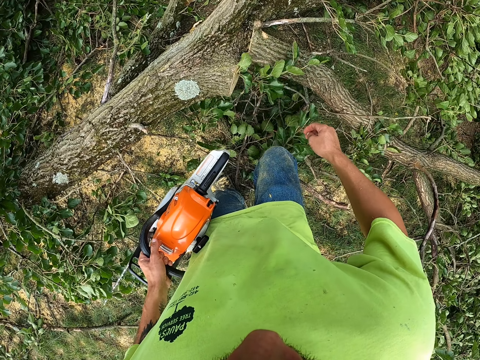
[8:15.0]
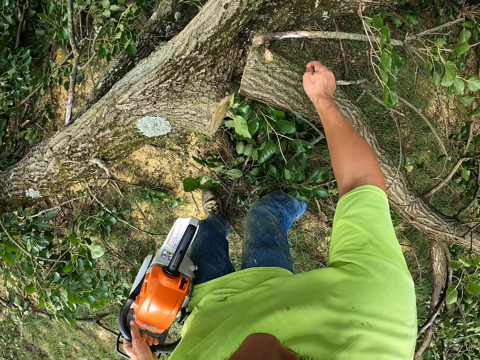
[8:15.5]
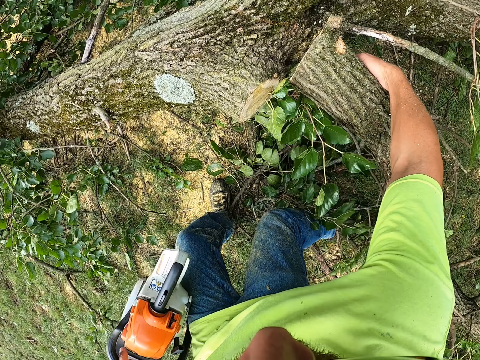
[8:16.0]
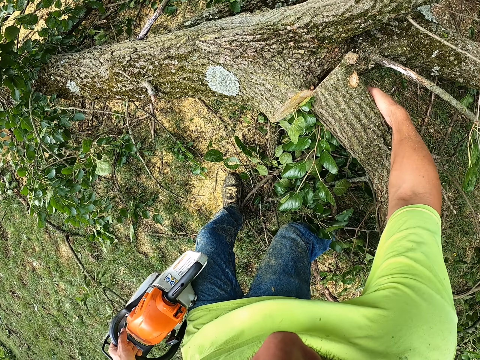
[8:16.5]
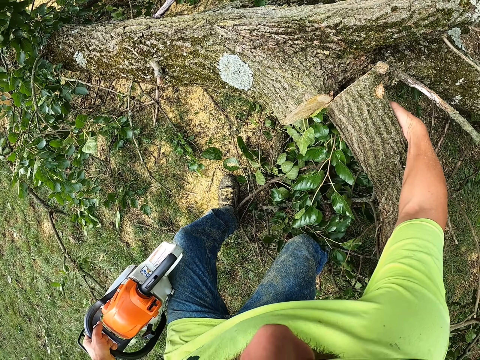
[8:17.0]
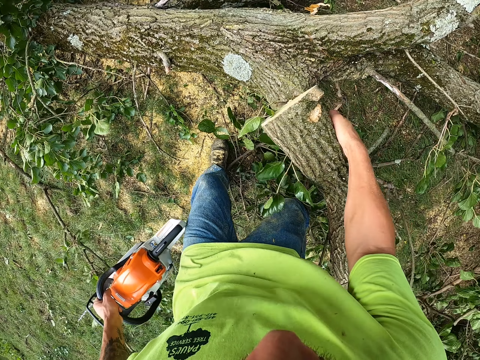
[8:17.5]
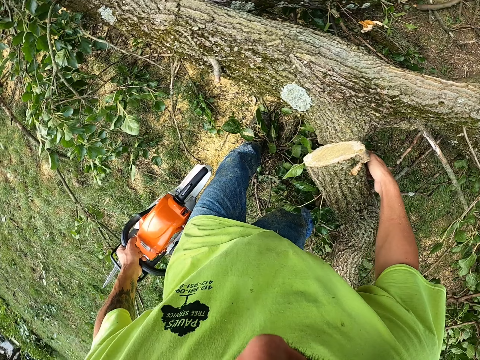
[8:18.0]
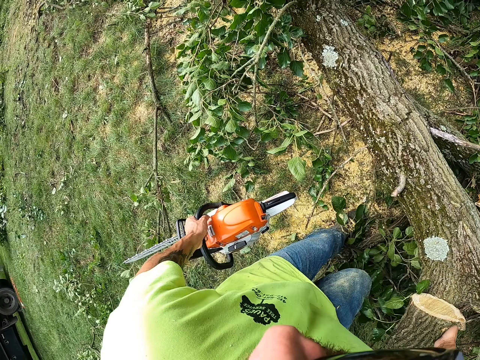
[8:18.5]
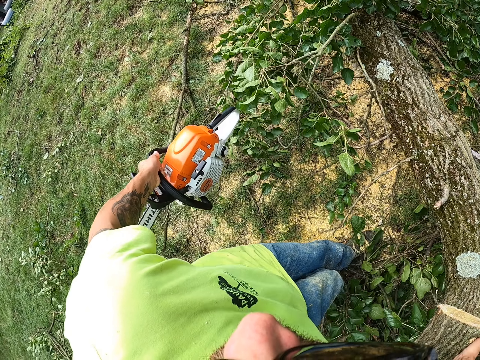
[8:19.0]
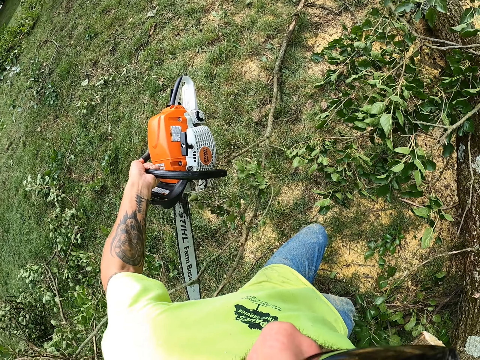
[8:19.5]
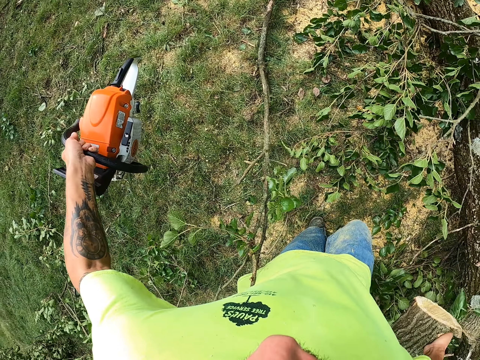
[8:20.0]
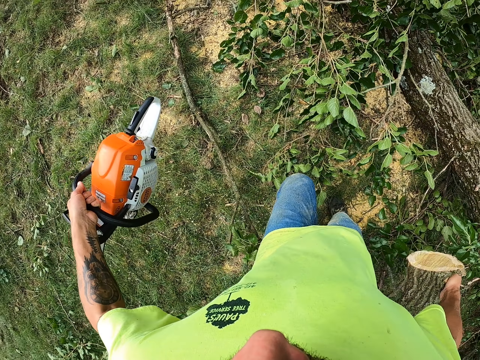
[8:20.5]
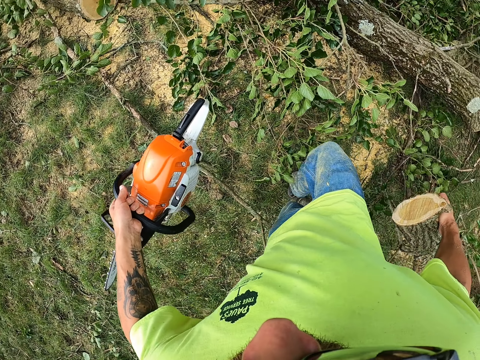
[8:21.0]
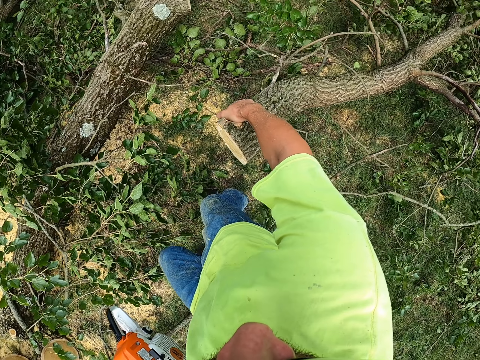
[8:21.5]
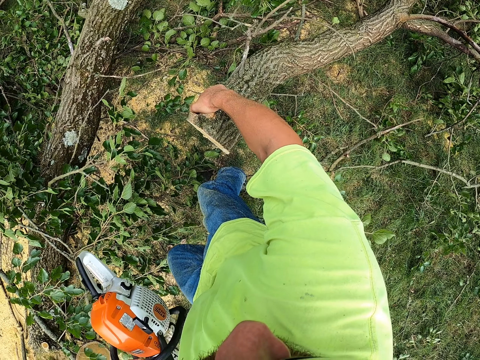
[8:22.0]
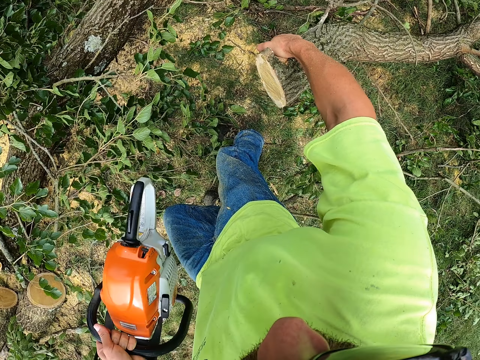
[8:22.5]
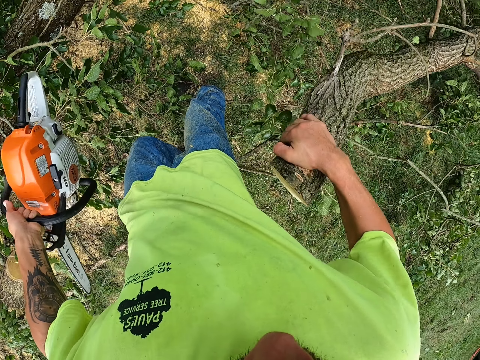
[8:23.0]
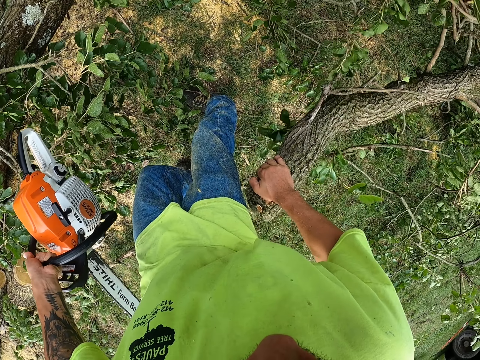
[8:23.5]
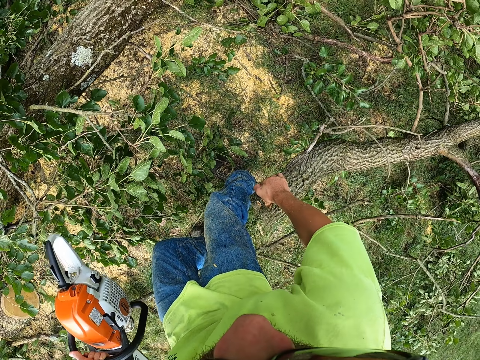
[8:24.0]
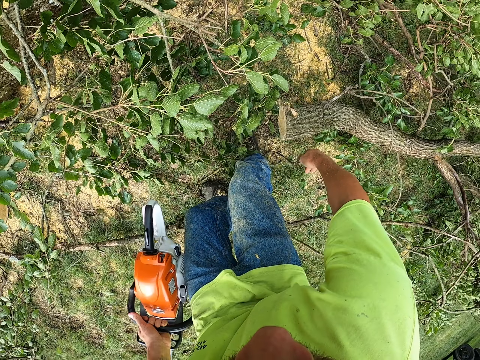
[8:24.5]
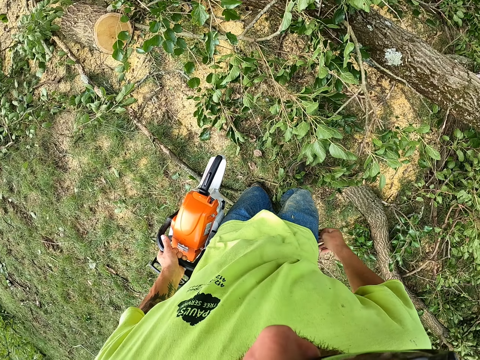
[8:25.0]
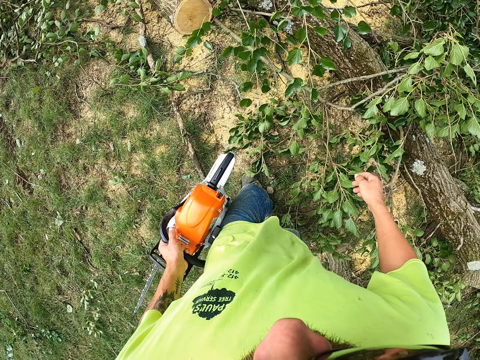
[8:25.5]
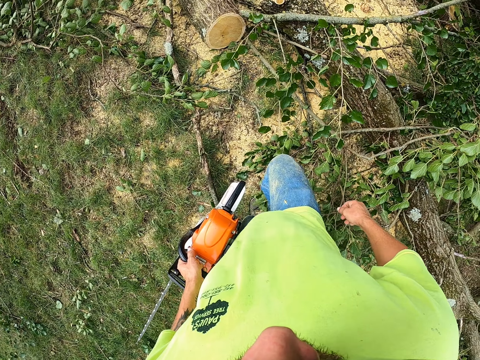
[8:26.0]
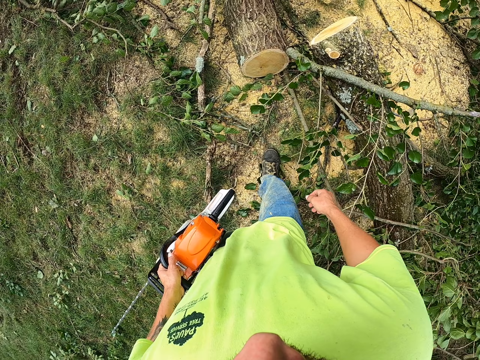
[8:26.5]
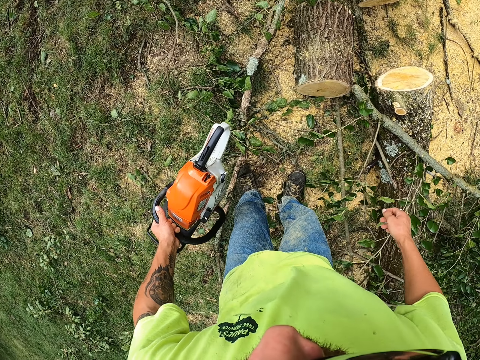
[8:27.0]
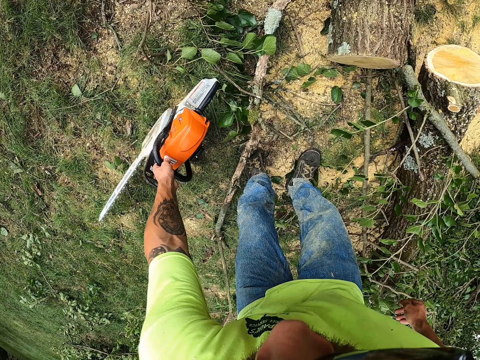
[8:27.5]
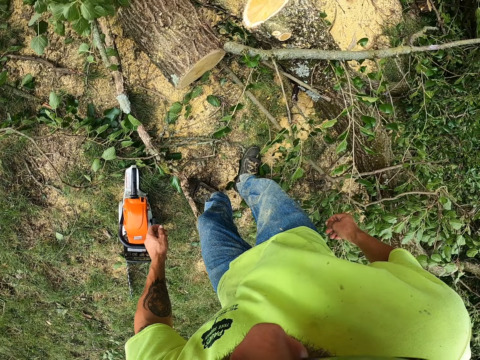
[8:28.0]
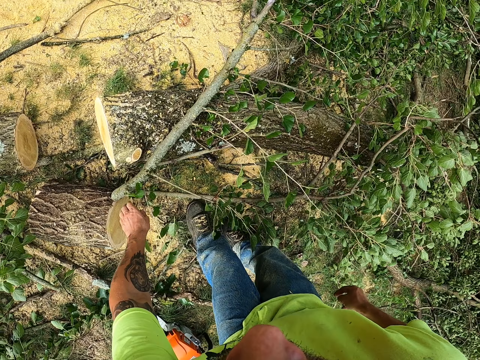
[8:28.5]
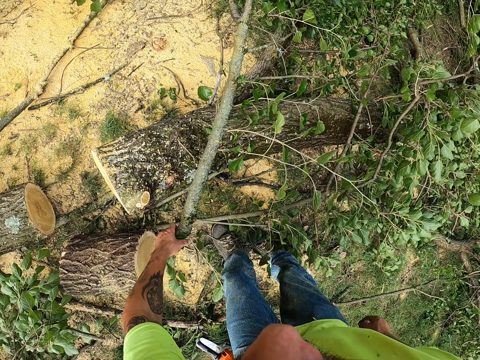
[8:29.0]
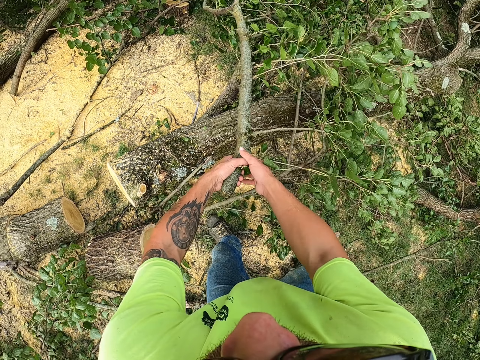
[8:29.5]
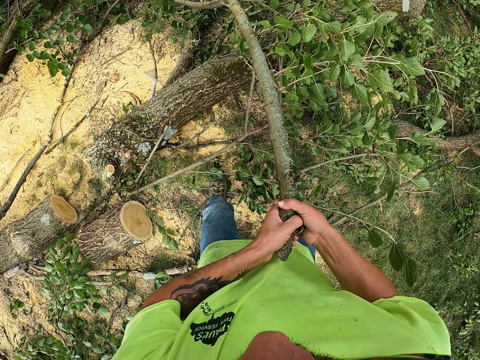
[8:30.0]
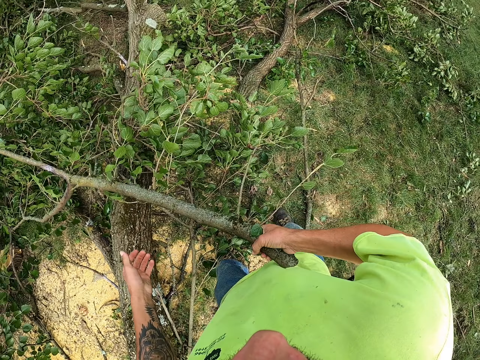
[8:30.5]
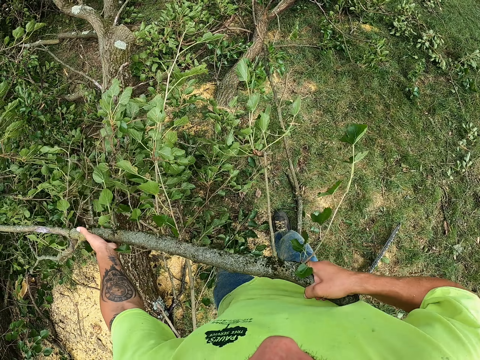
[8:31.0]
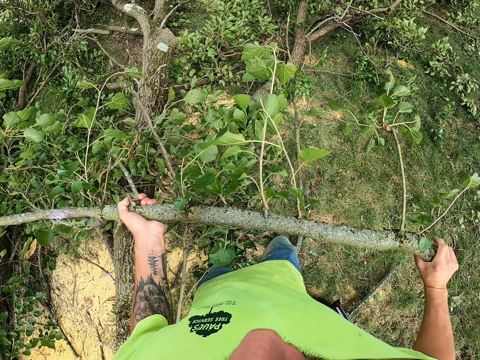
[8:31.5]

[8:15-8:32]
The camera wearer drags the tree branch from the floor with his right hand. He drops the tree branch on the floor with his right hand. He walks. He drops the chainsaw on the floor with his left hand. He pulls a tree branch from the floor with both hands.

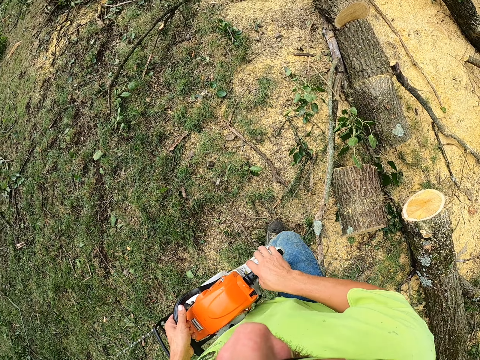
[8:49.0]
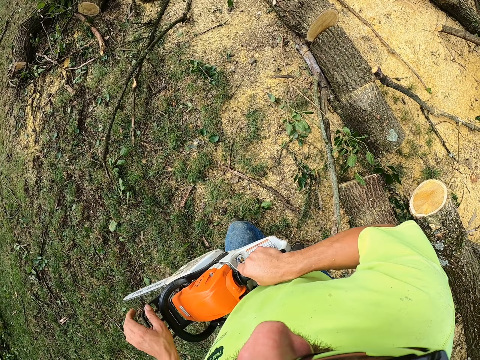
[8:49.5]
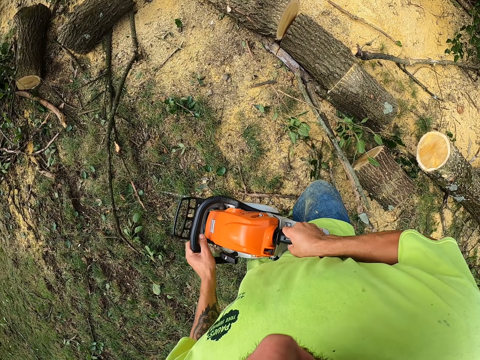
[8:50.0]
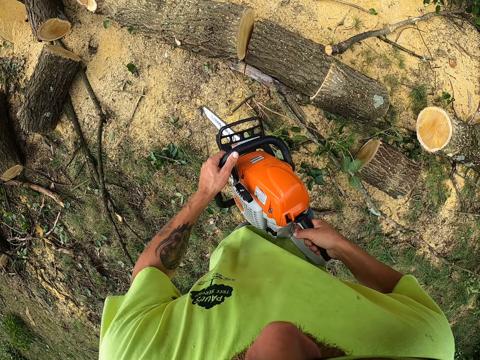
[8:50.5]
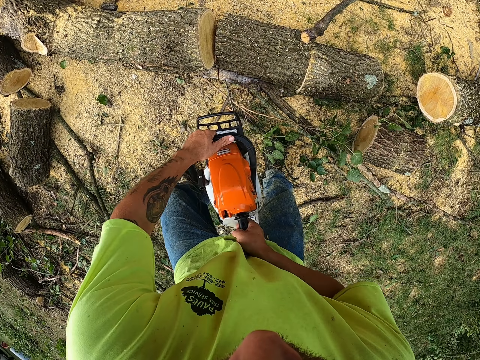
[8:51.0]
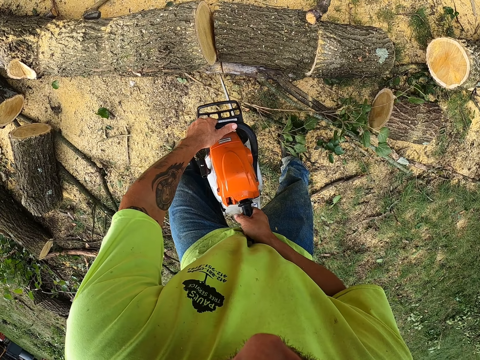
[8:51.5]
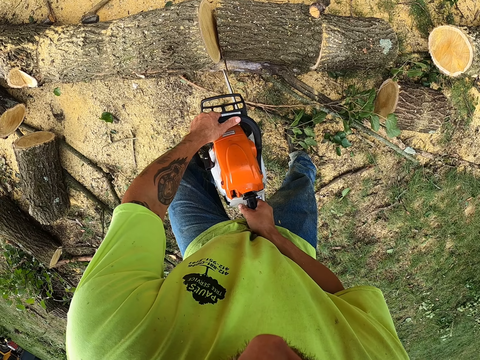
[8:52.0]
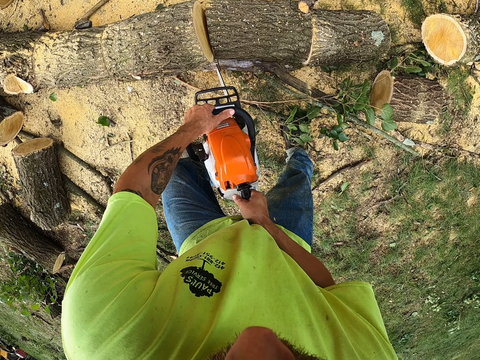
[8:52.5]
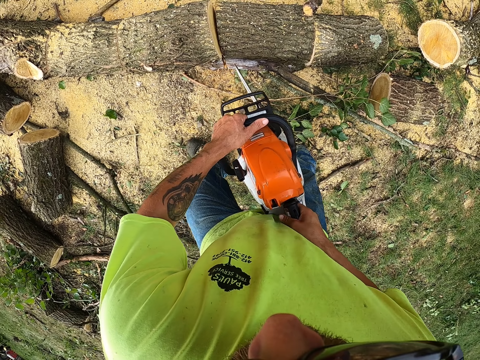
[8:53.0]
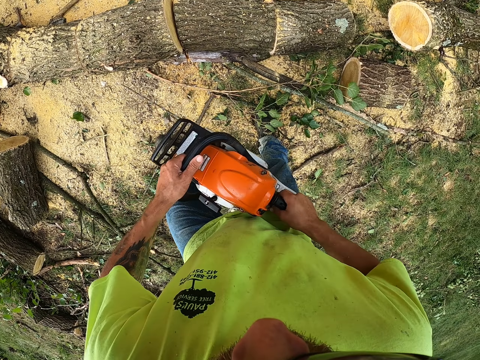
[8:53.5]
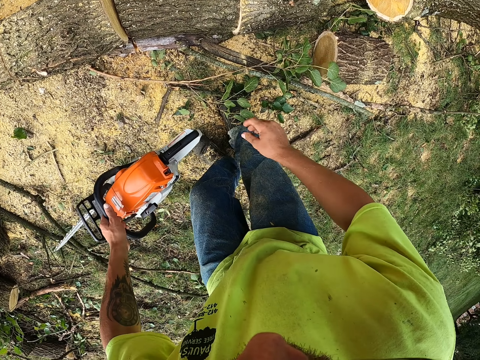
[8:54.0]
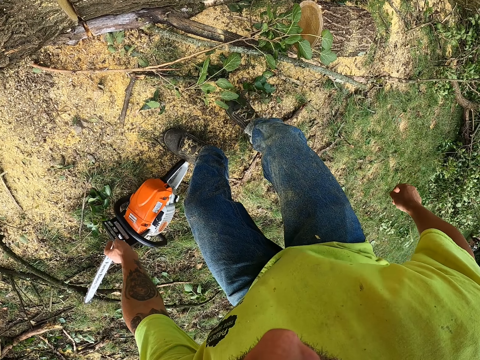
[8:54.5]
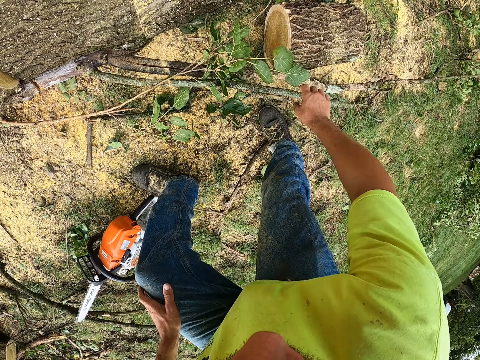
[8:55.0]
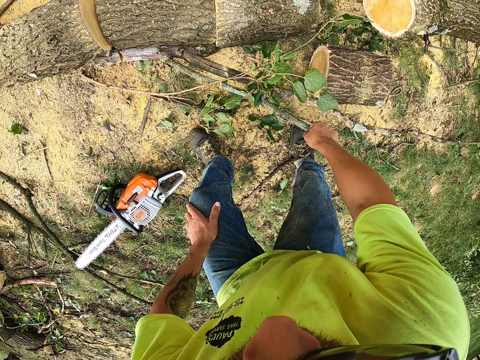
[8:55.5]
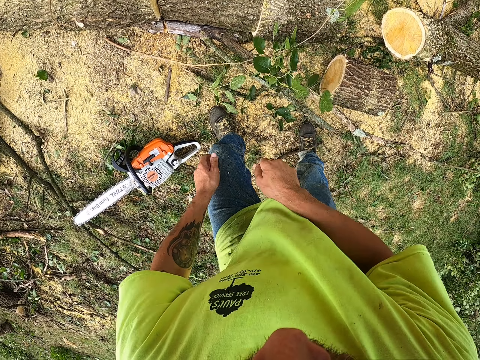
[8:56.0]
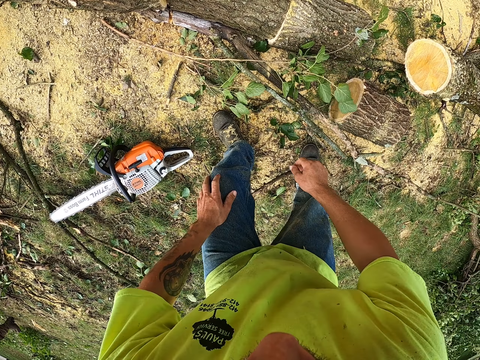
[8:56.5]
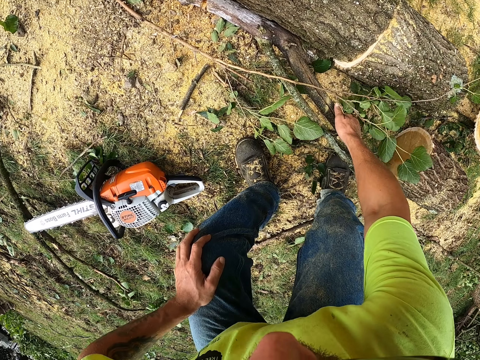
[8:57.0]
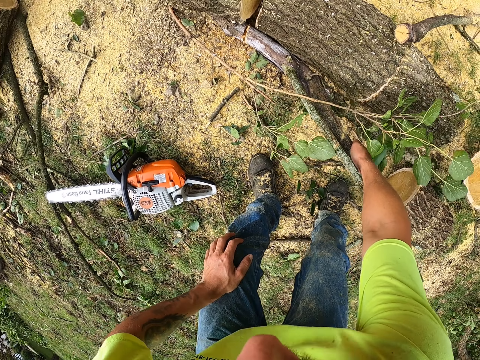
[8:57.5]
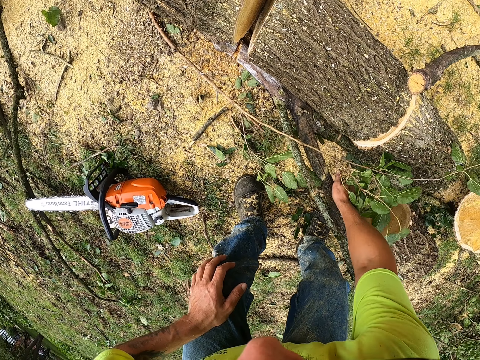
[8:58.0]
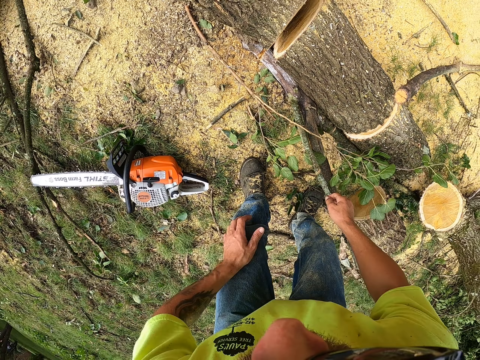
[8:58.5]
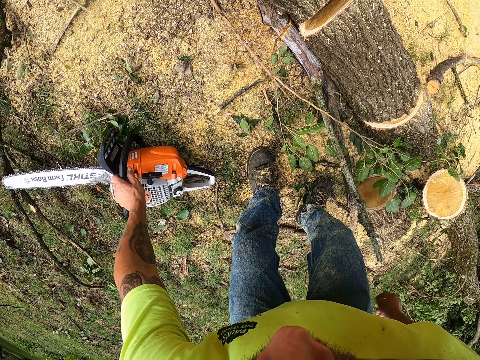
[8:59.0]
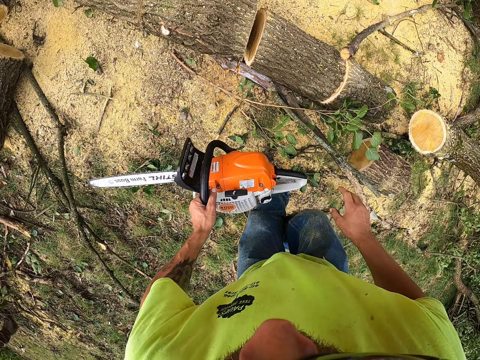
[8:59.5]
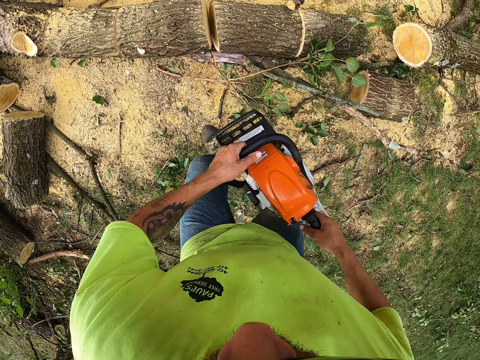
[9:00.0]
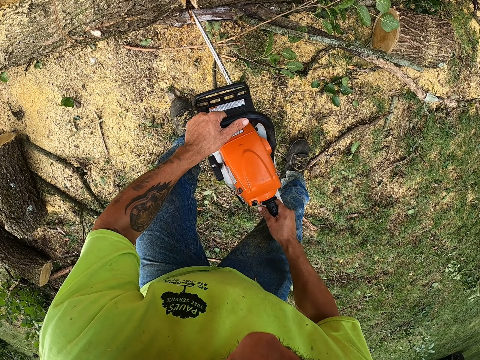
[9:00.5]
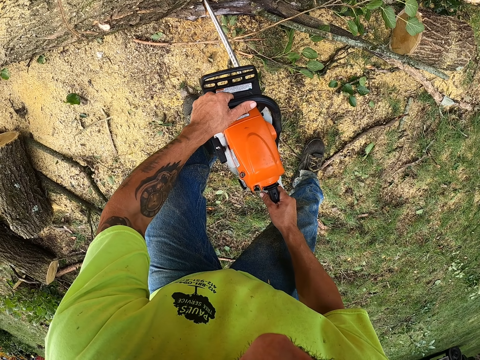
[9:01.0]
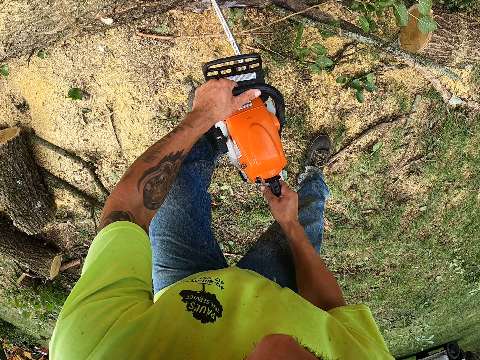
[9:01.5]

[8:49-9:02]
The camera wearer holds the chainsaw with both hands. He cuts the log of wood with the chainsaw in both hands. He drops the chainsaw on the floor with his left hand. He pulls a tree branch from the floor with his right hand. He picks the chainsaw from the floor with his left hand. He holds the chainsaw with both hands. He cuts the log of wood with the chainsaw in both hands.
